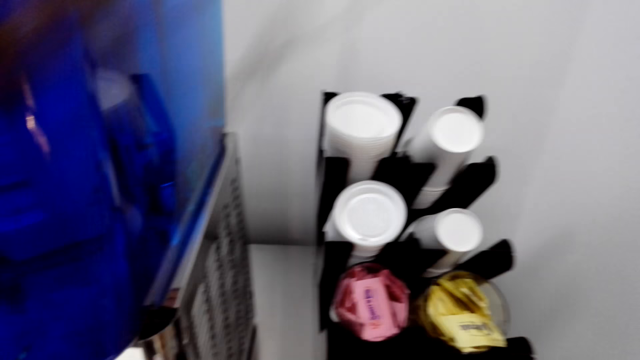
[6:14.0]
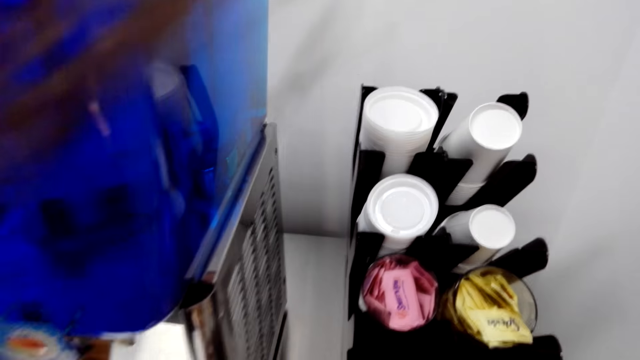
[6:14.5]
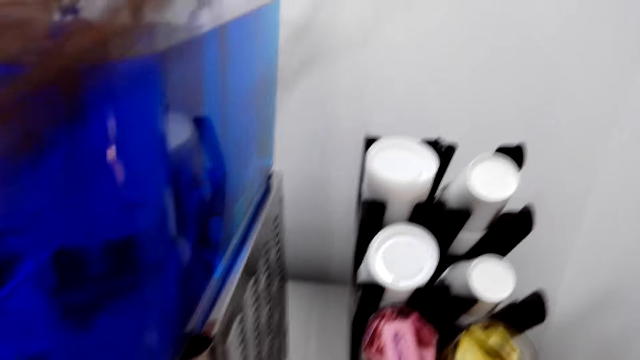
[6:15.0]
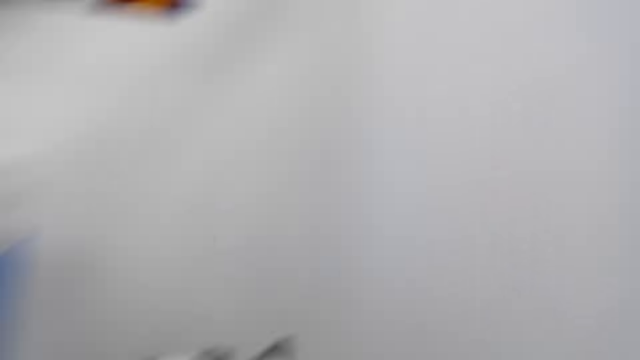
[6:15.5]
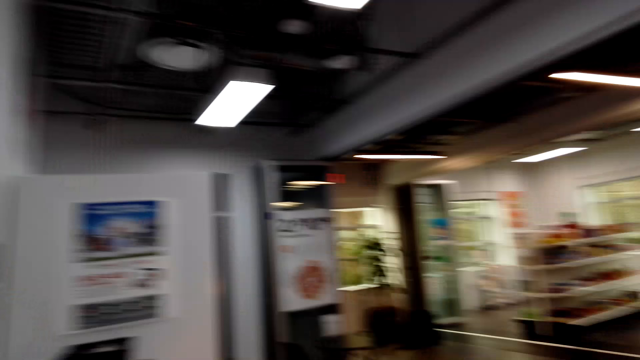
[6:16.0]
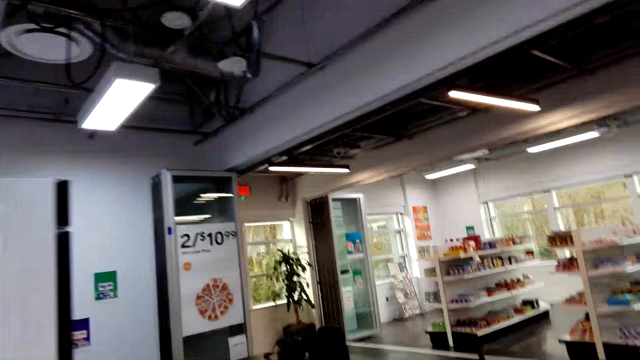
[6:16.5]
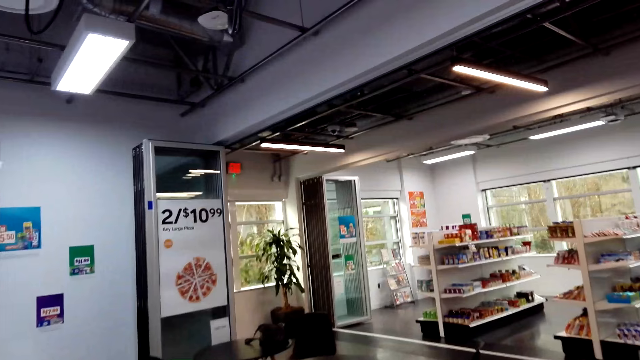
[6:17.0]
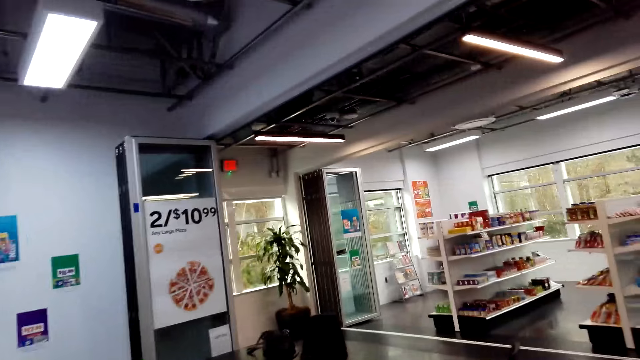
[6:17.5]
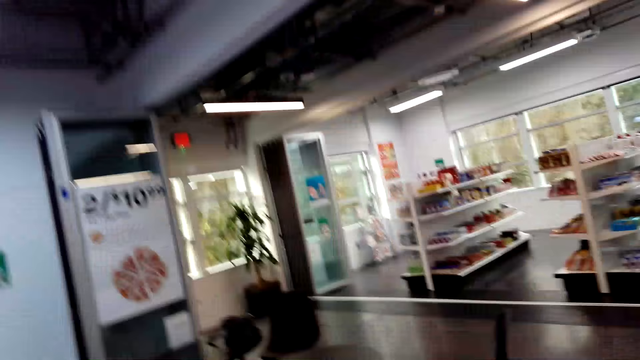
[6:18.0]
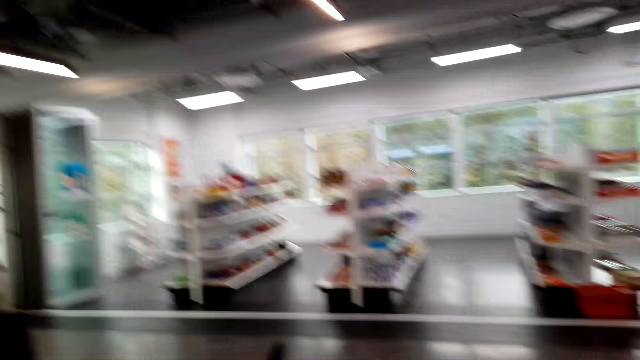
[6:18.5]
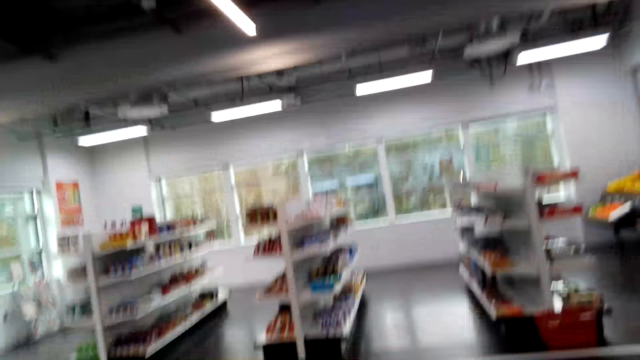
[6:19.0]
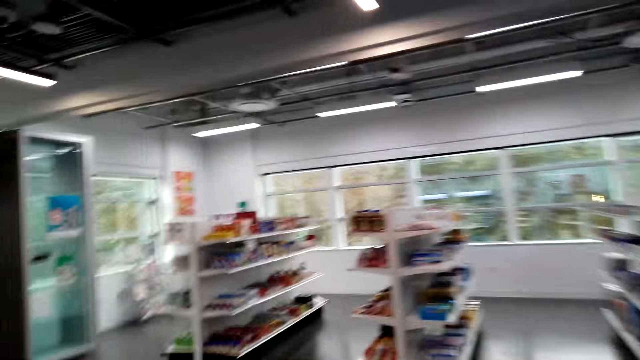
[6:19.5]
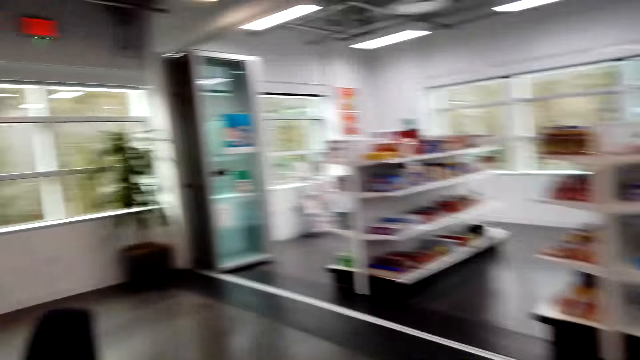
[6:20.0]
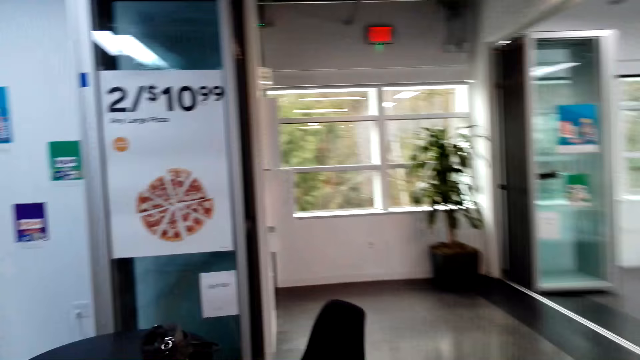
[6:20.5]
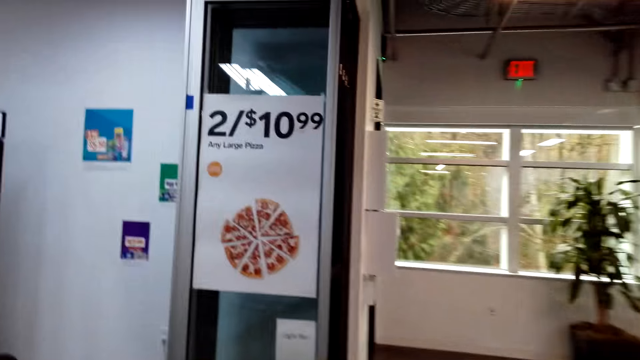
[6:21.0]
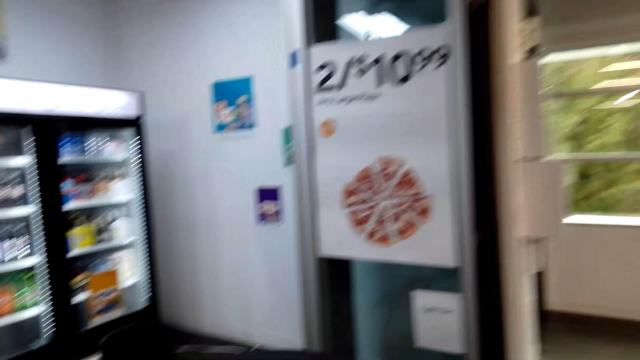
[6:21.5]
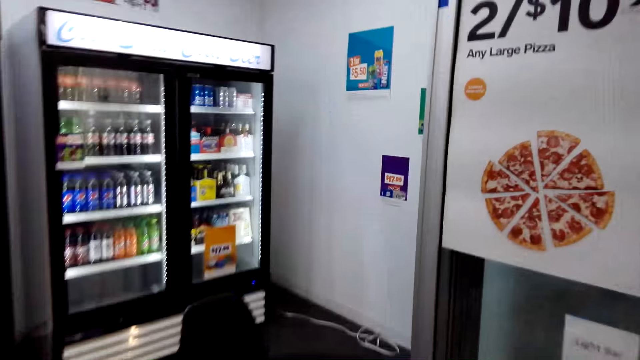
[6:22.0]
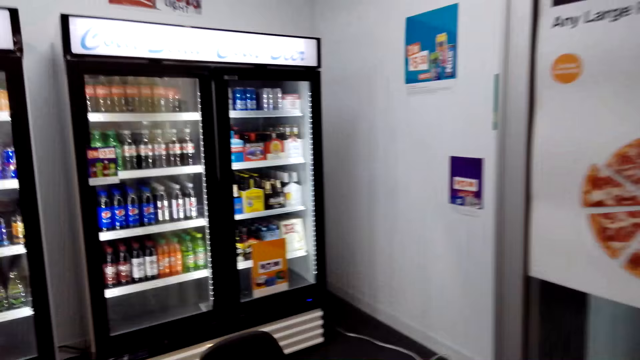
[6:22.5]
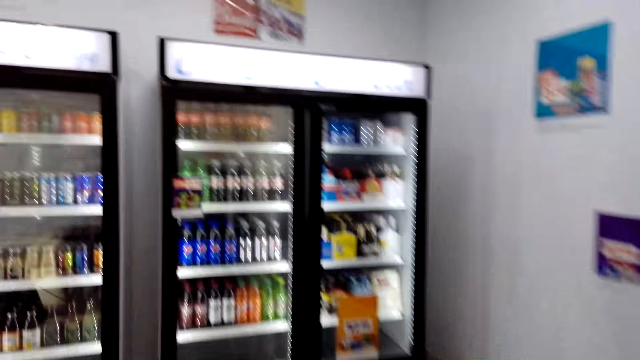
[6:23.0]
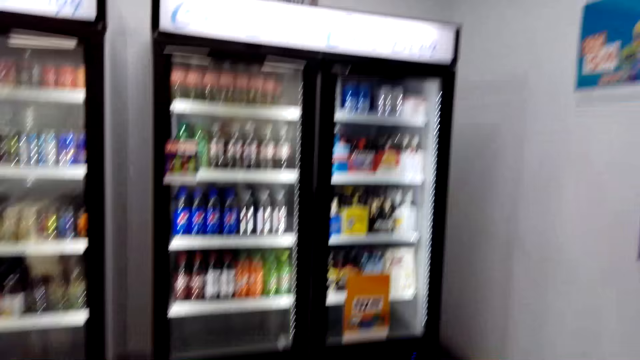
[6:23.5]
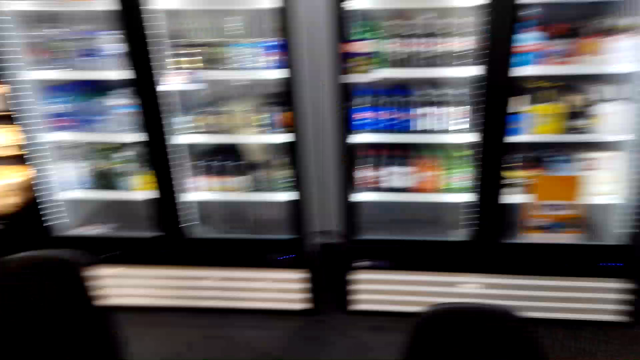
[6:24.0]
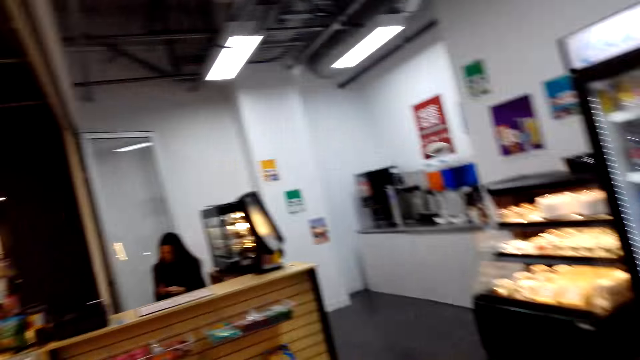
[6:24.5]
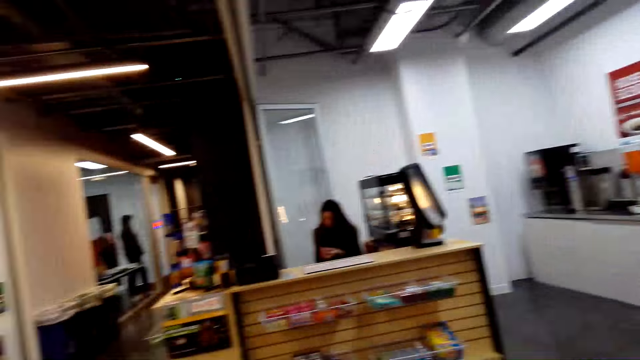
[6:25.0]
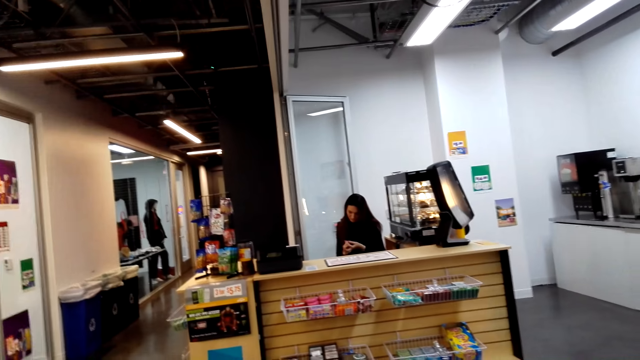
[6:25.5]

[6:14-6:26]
The camera wearer moves around the supermarket.

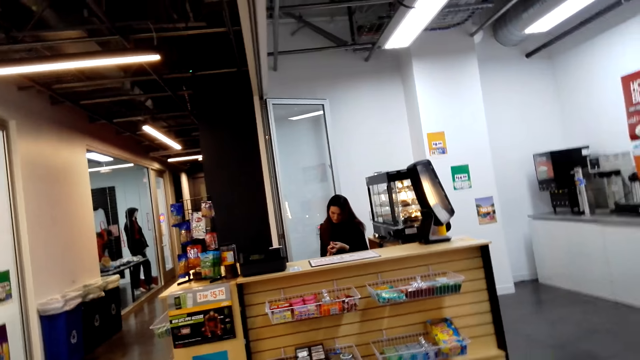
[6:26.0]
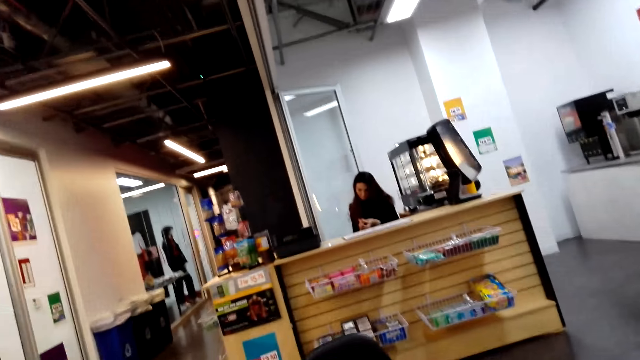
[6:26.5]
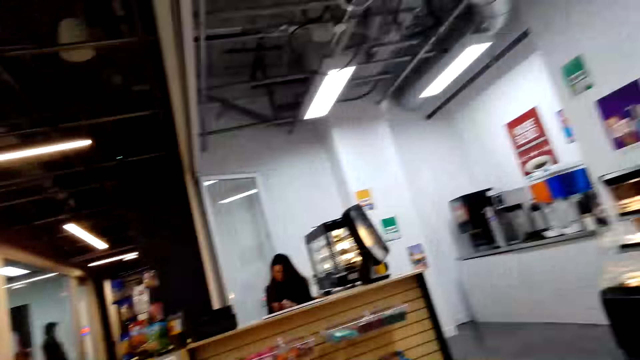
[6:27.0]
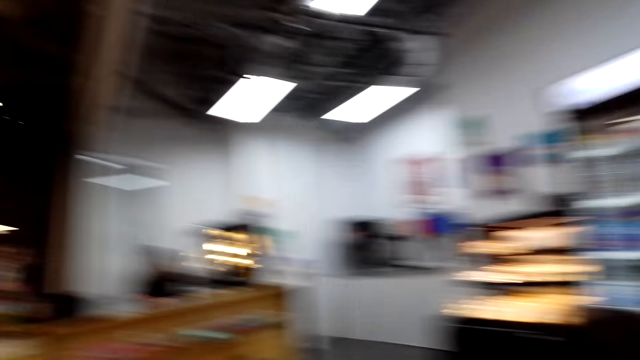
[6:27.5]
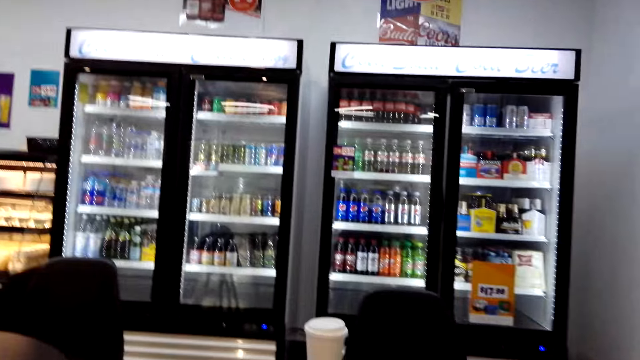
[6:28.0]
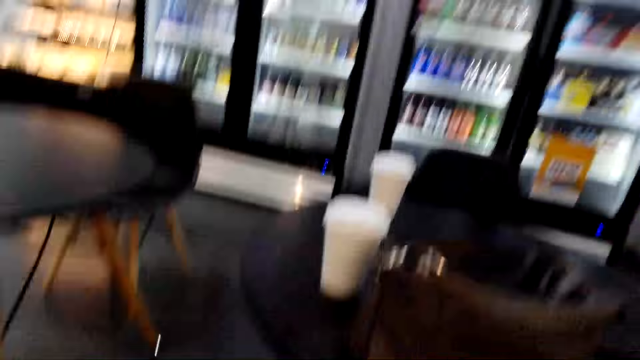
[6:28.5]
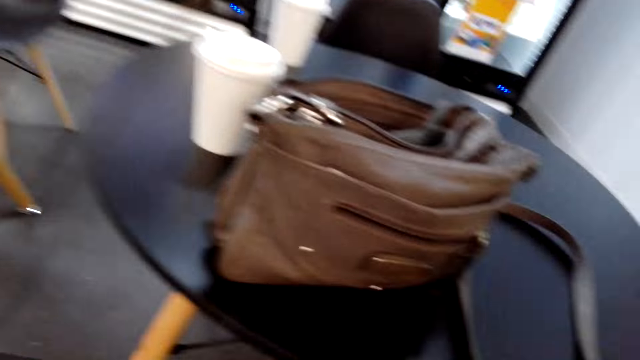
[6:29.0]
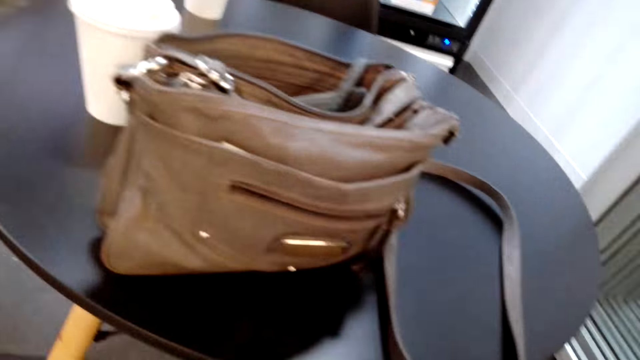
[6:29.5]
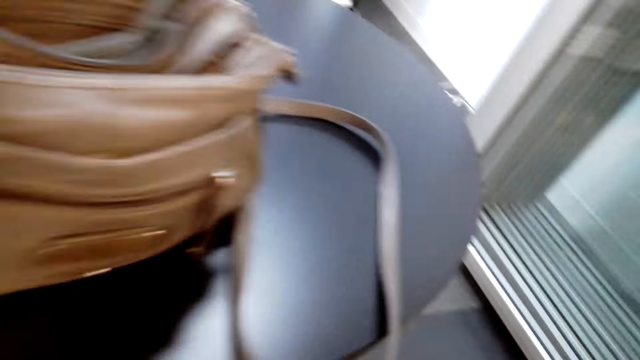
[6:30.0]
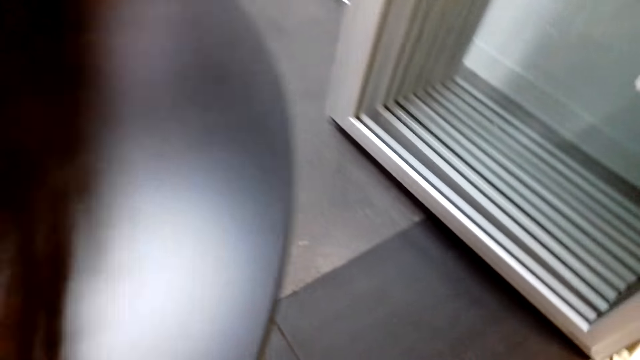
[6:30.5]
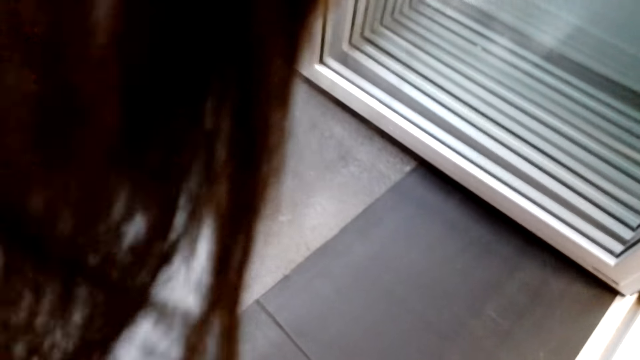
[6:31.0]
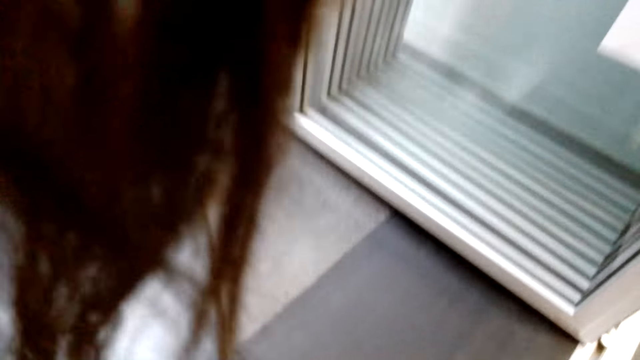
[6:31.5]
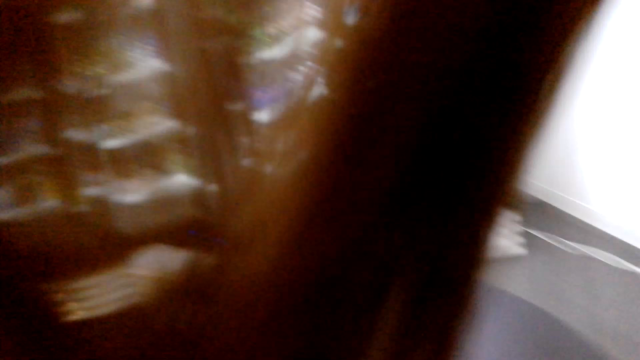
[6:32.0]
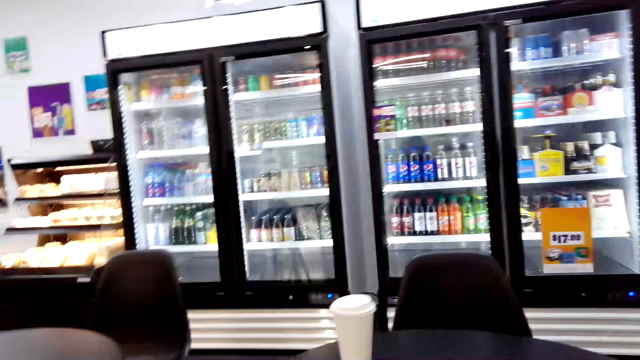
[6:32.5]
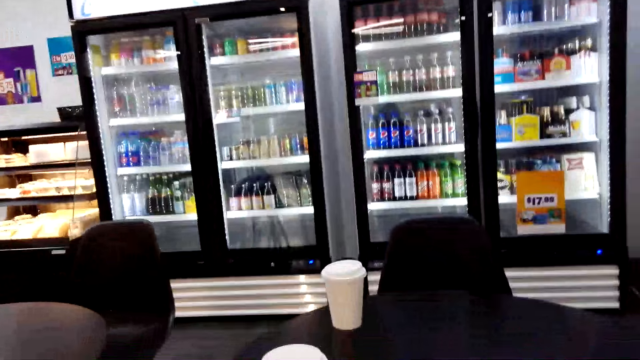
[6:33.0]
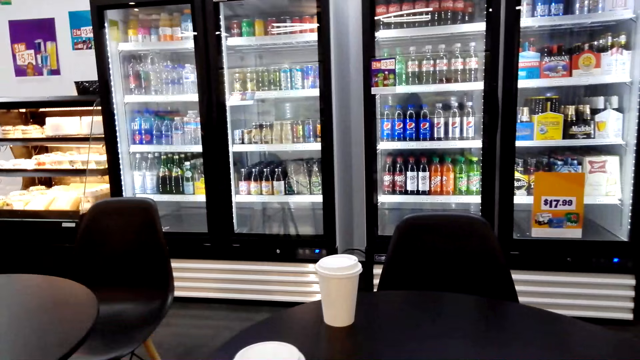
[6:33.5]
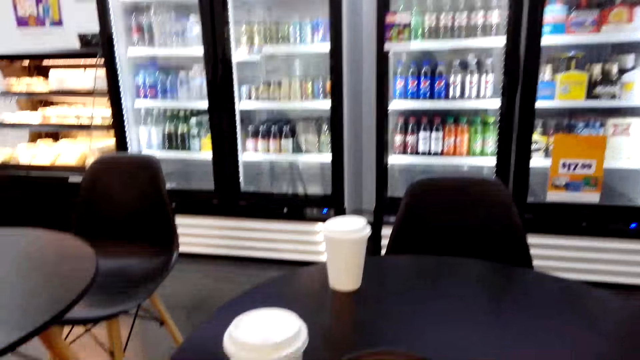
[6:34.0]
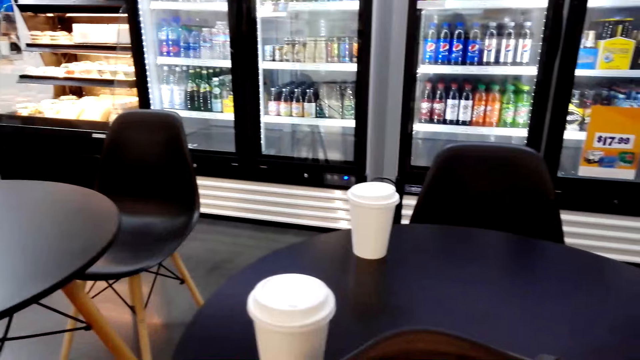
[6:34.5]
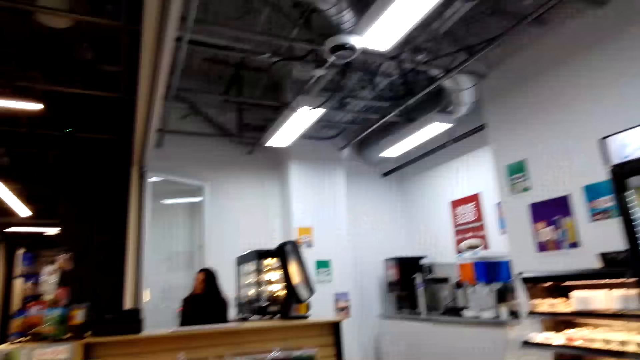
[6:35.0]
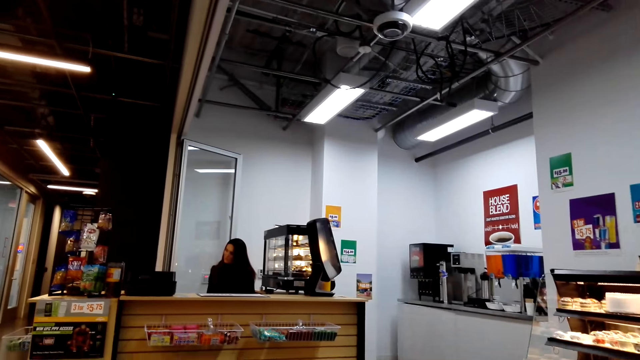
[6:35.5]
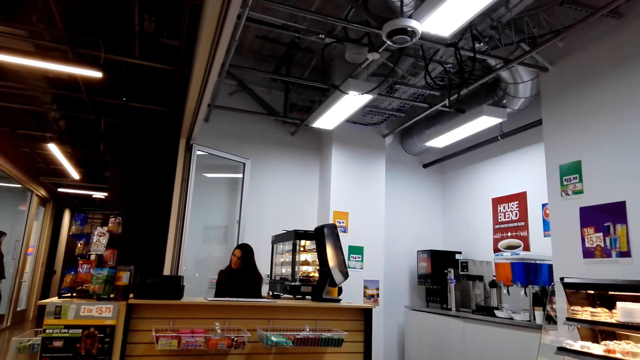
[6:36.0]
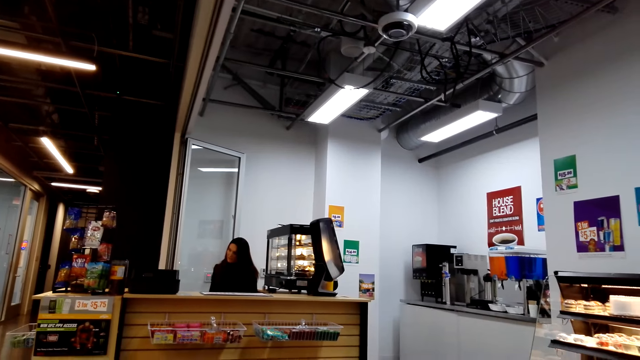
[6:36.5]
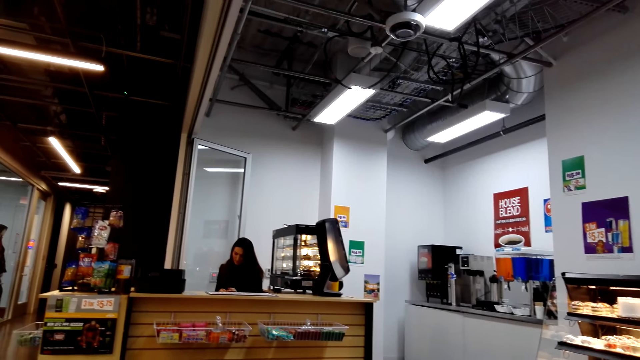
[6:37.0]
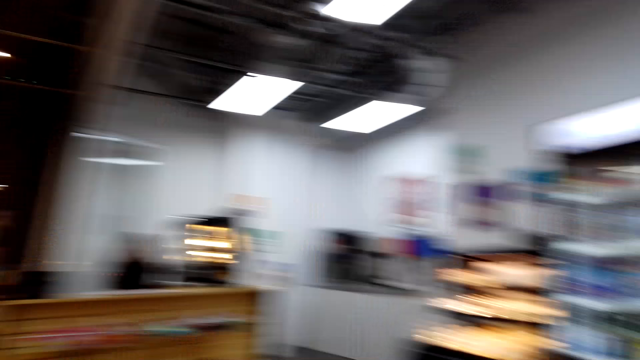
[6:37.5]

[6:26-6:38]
The camera wearer looks around the supermarket. They sit down.
